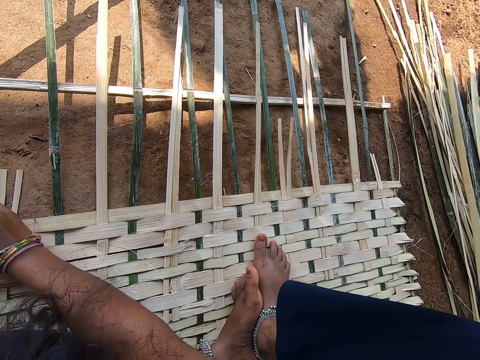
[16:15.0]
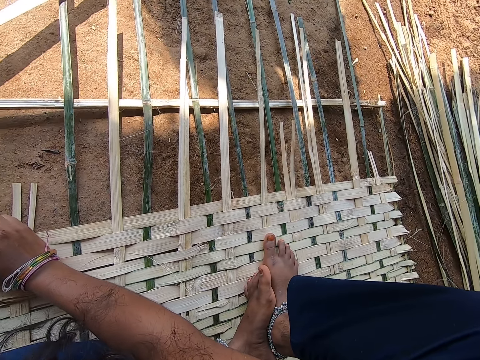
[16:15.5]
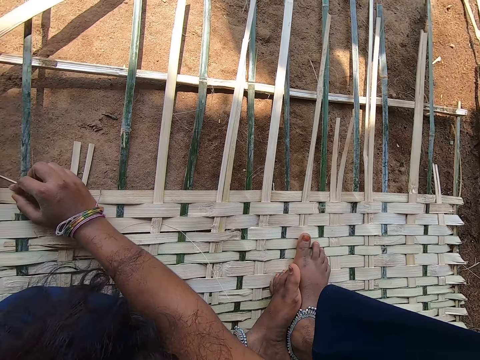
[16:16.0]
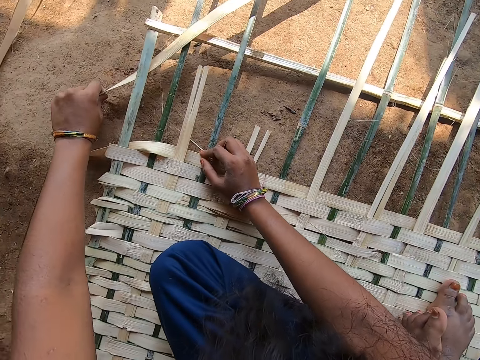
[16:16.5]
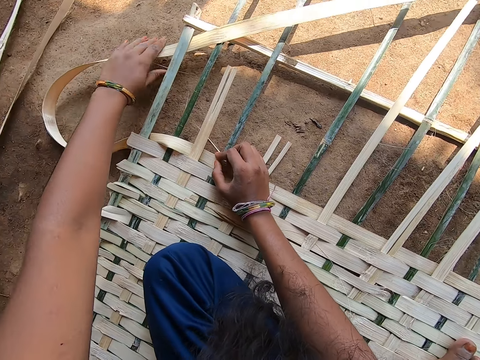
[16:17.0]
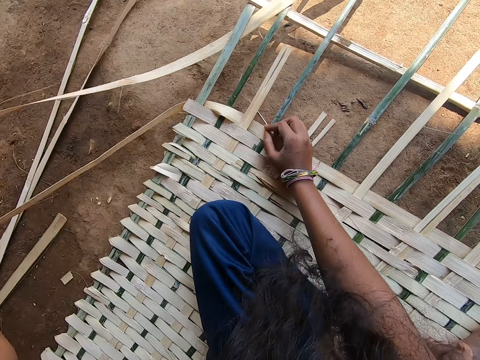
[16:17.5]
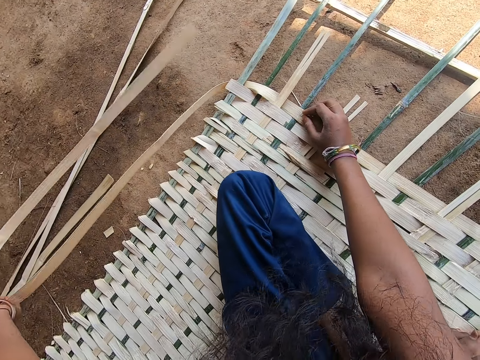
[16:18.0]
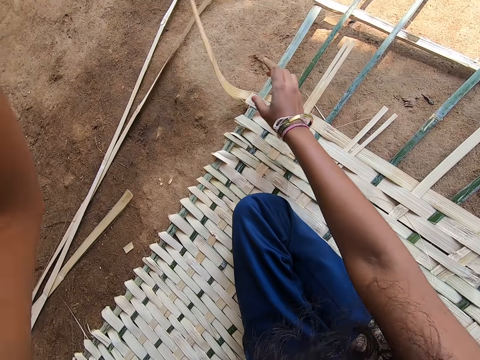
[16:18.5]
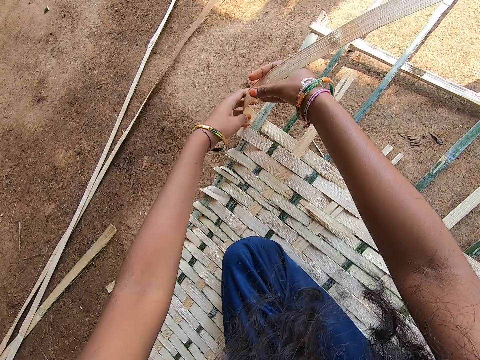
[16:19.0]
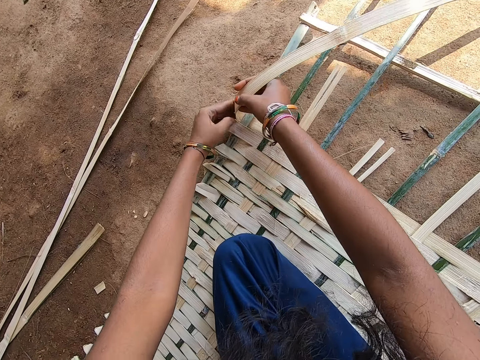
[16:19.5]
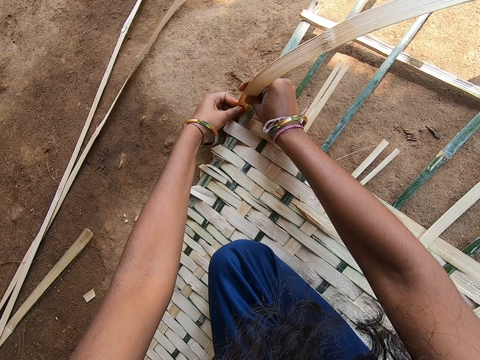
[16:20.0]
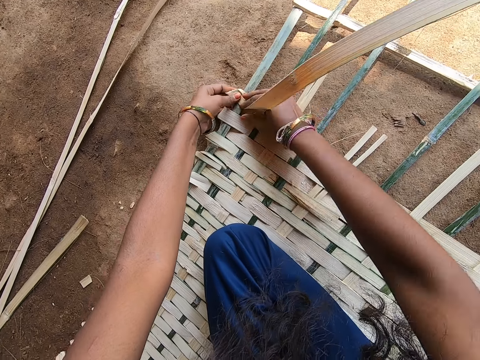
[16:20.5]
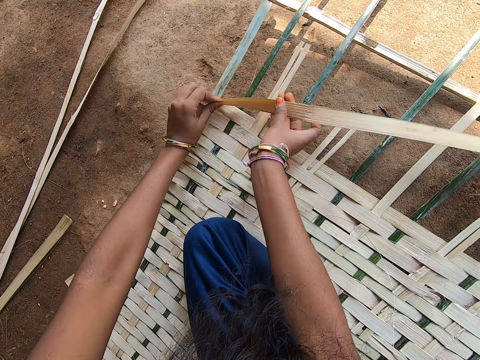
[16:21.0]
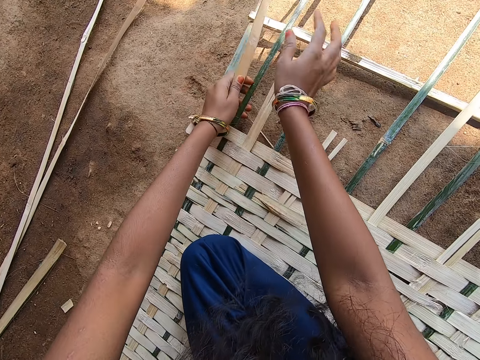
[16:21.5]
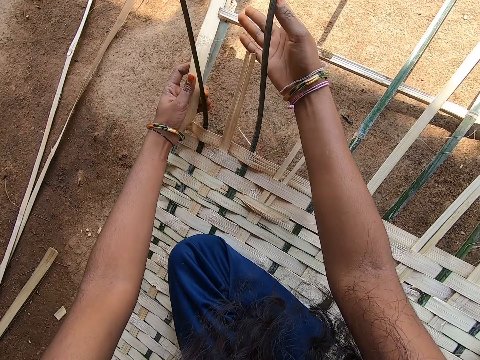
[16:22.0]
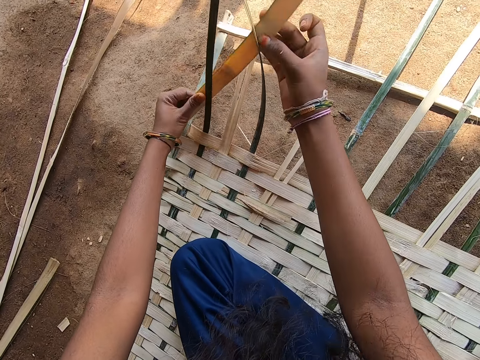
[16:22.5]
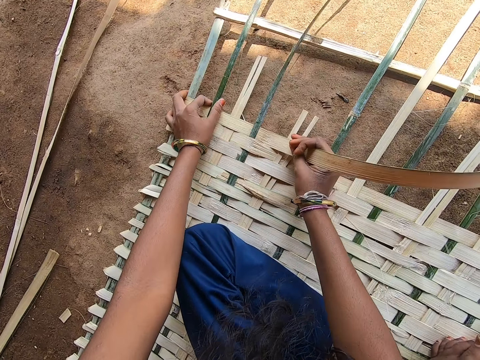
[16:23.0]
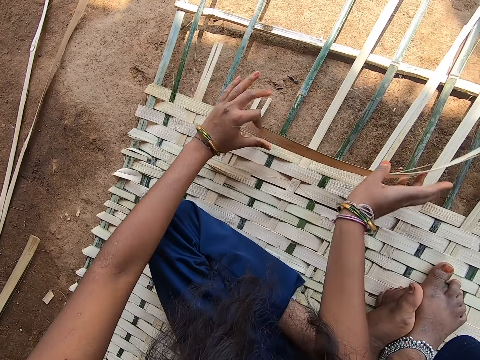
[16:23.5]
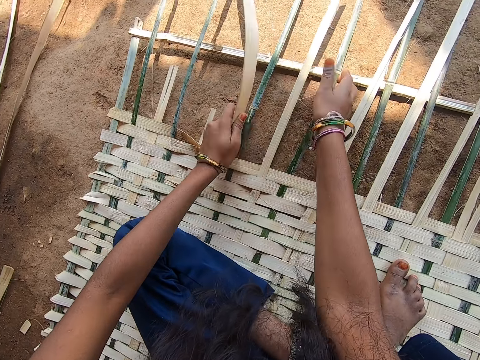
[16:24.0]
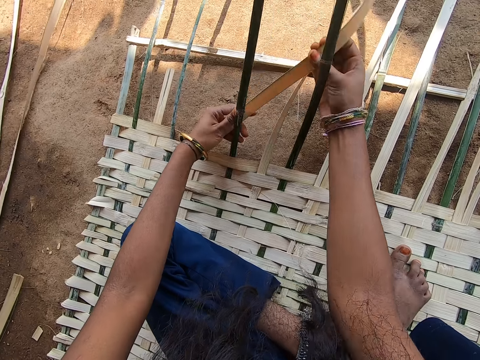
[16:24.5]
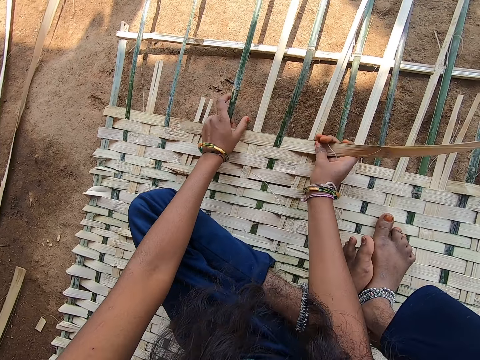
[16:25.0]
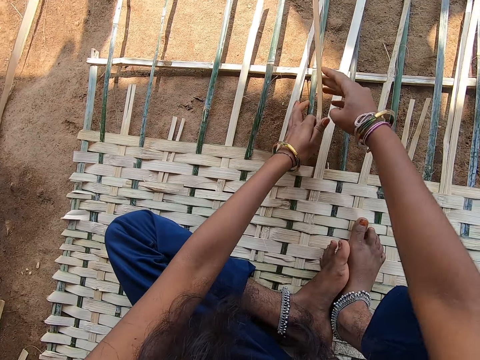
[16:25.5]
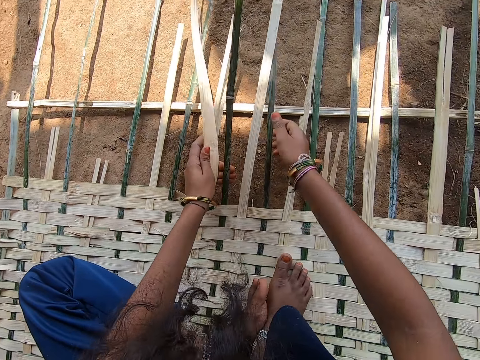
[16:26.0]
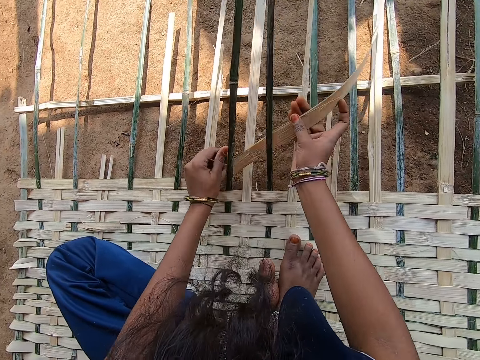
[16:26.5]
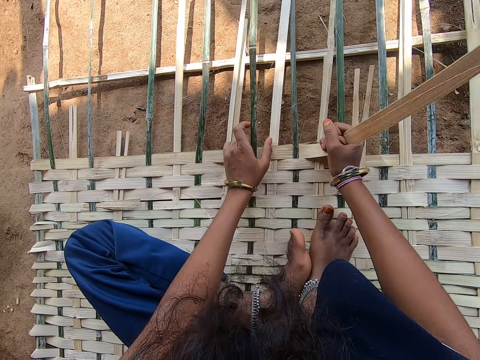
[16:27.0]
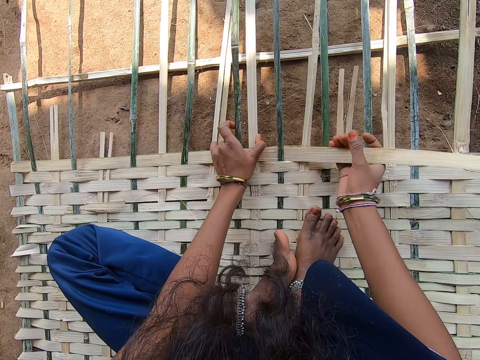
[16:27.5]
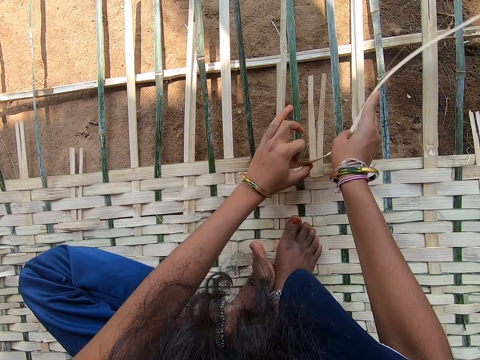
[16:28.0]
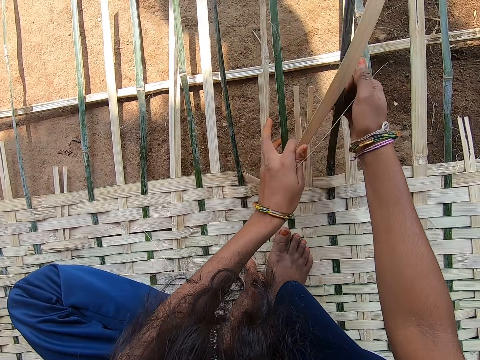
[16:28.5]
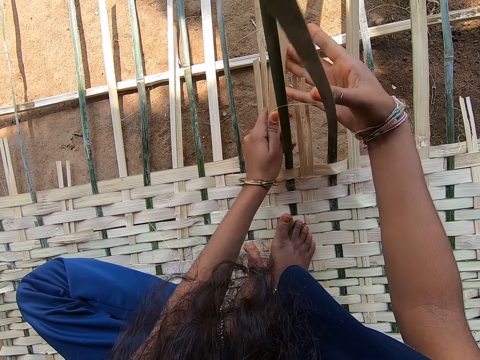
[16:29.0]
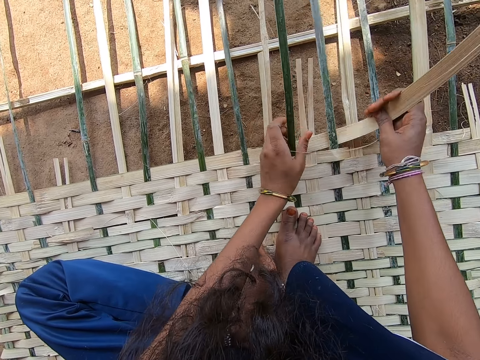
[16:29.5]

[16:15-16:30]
The camera wearer pulls the reed. They fold the reed. They fix the reed.

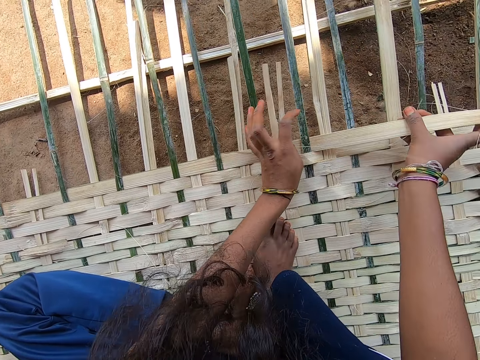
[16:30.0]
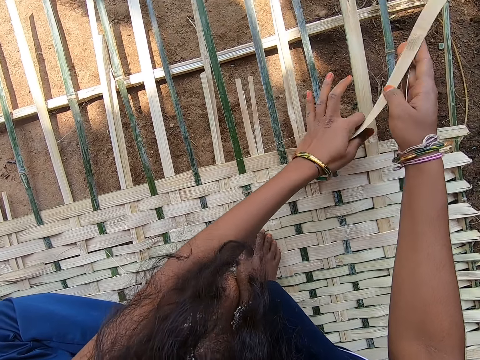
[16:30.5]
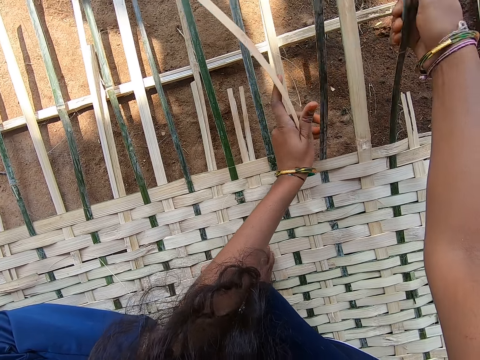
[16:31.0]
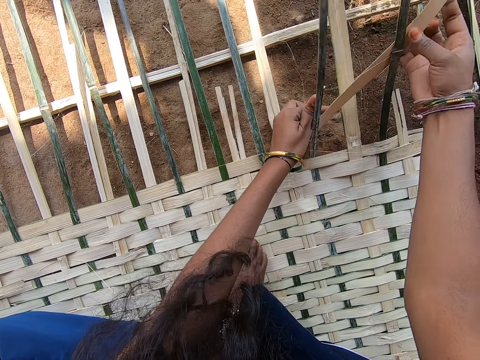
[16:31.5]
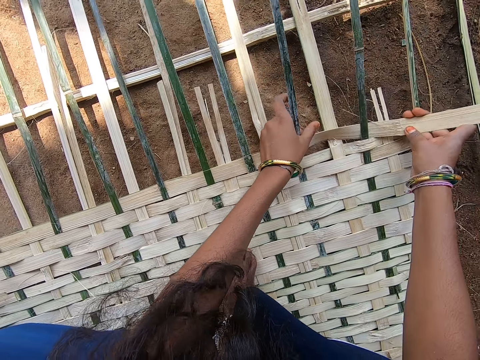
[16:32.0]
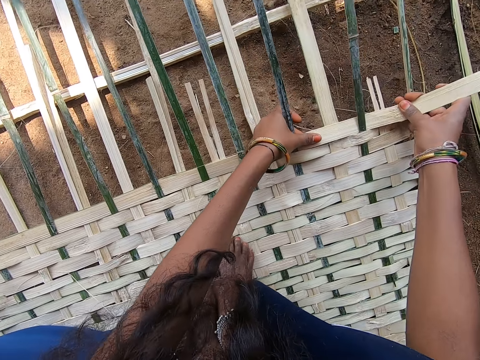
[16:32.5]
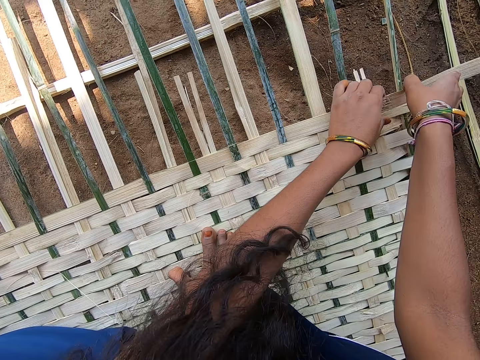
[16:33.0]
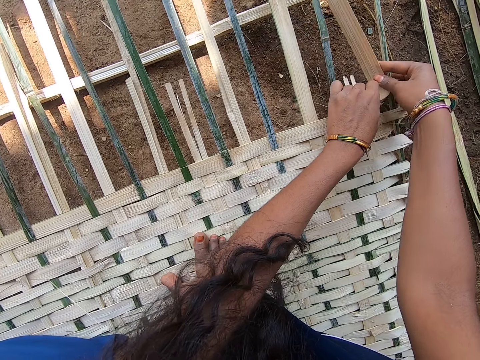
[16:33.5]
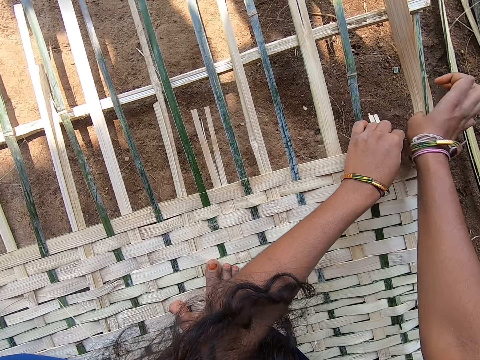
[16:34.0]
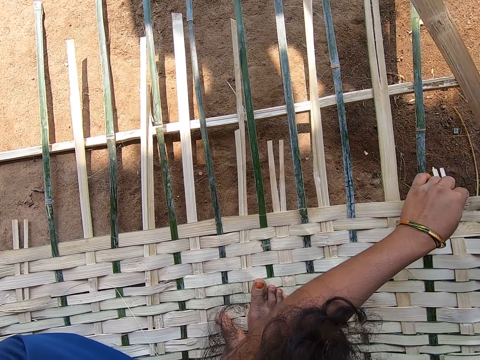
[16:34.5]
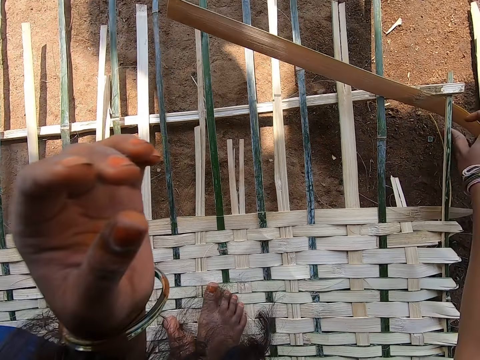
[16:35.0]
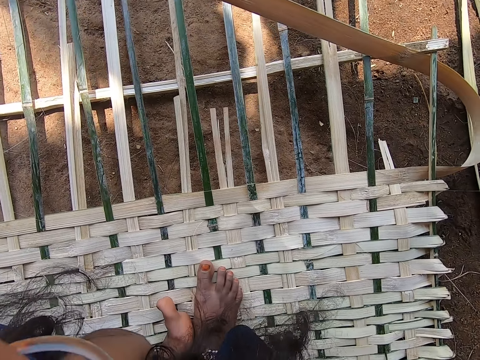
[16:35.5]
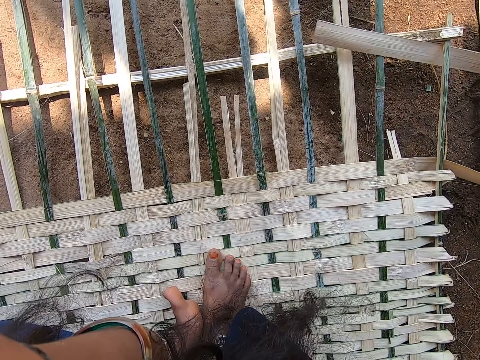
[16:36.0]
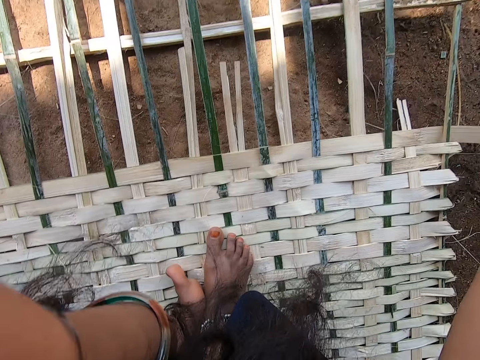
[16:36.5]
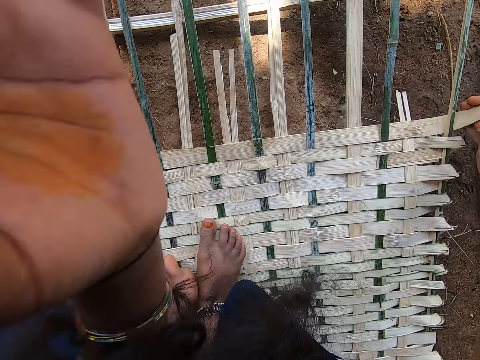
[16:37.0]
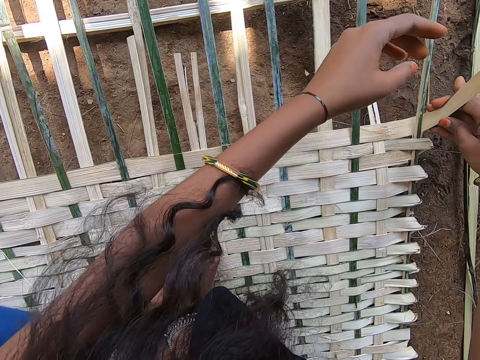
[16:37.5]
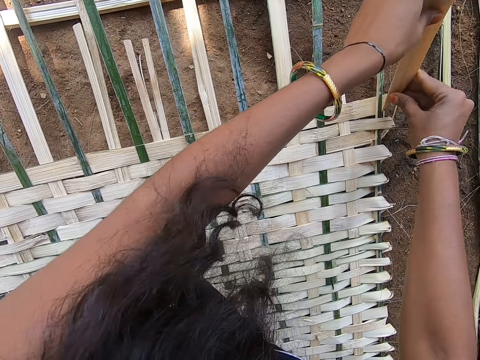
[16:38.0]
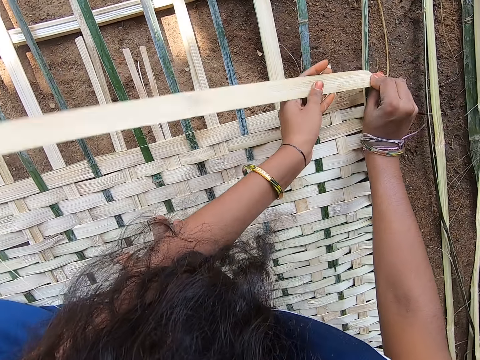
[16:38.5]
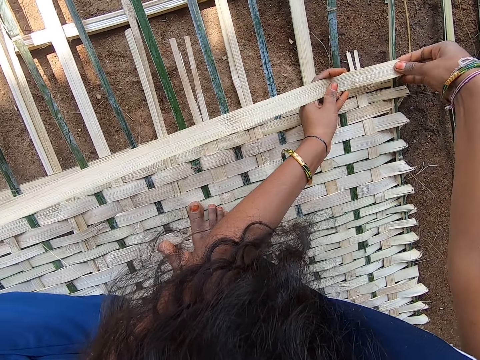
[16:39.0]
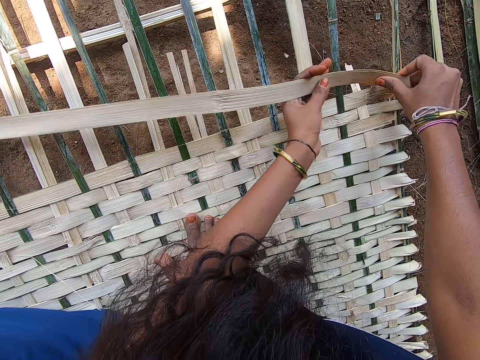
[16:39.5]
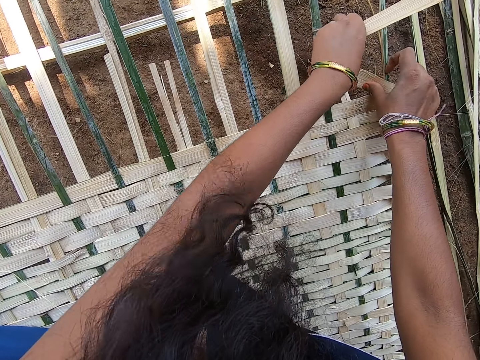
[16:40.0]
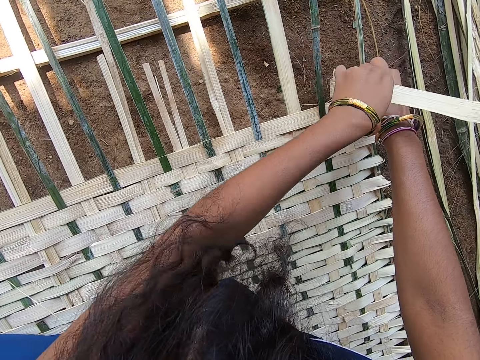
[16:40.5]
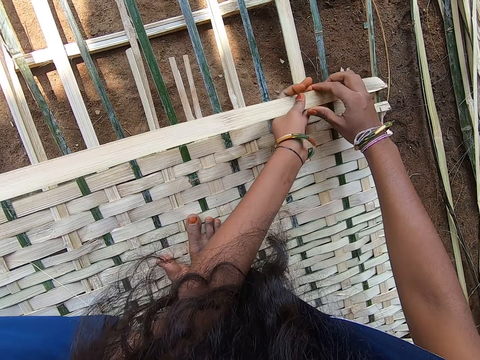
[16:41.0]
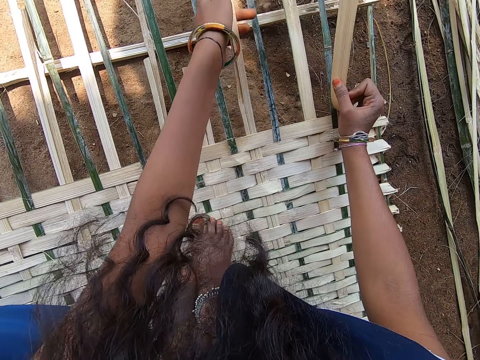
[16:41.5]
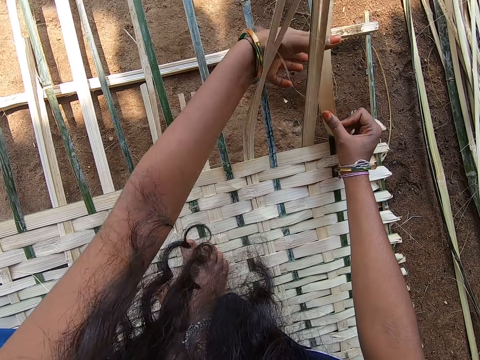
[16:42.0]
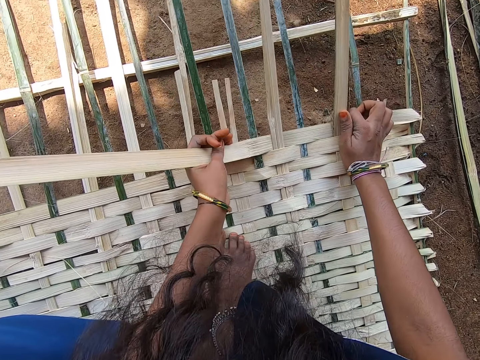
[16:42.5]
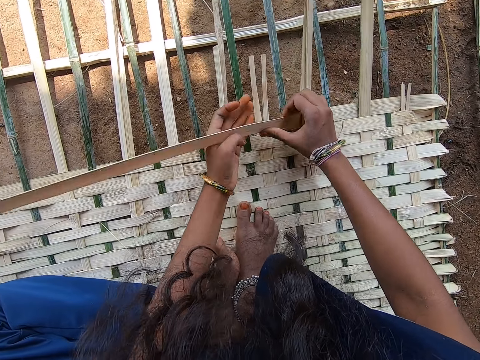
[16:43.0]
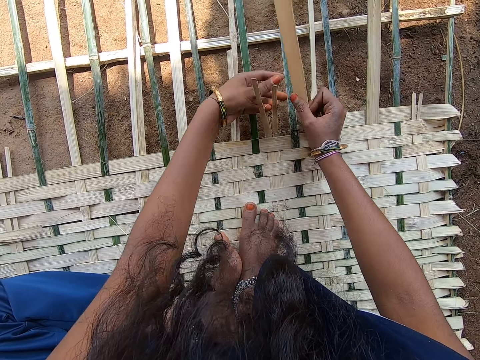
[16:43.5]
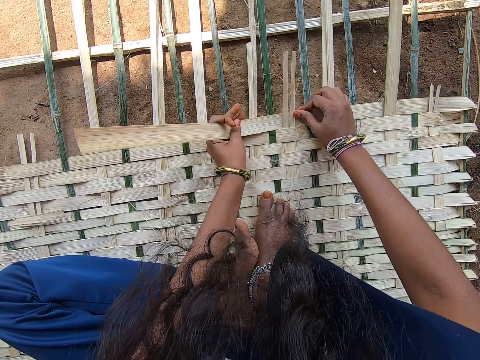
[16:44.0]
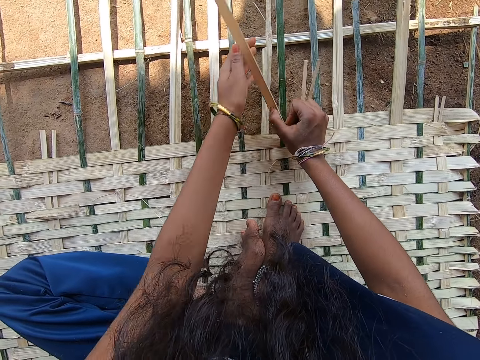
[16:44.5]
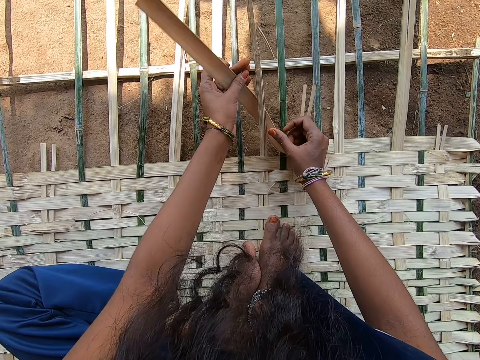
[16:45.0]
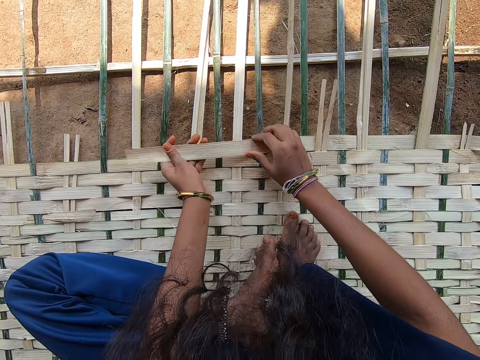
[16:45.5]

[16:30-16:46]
The camera wearer adjusts the camera with the other hand. They weave something with reeds. They weave something with reeds again. They fold the camera. They fix the reed.
